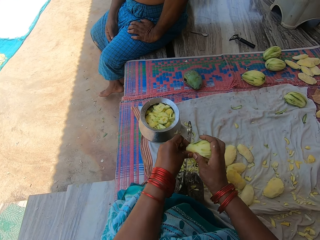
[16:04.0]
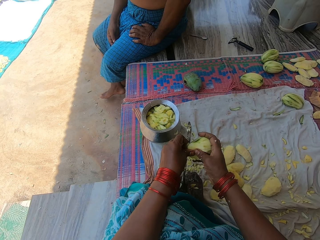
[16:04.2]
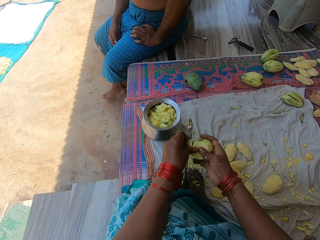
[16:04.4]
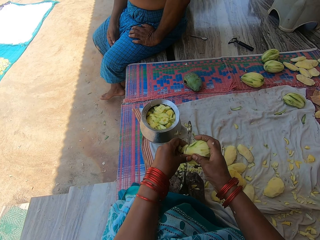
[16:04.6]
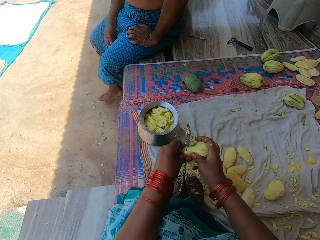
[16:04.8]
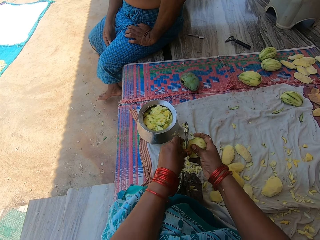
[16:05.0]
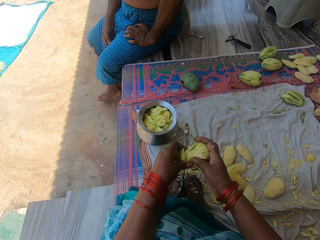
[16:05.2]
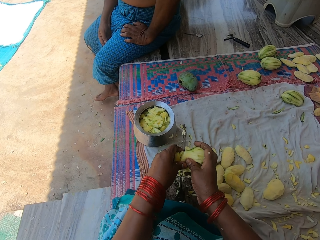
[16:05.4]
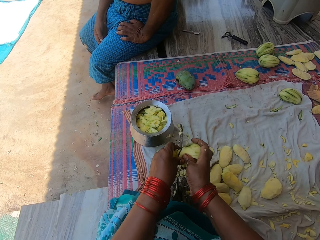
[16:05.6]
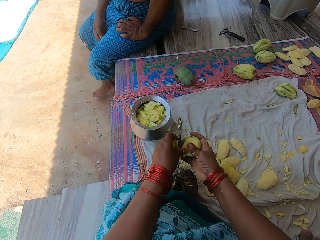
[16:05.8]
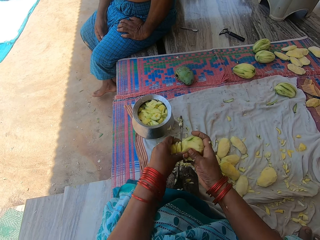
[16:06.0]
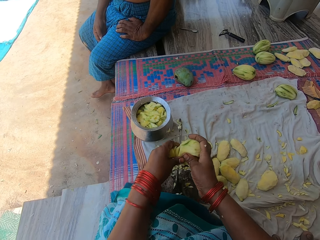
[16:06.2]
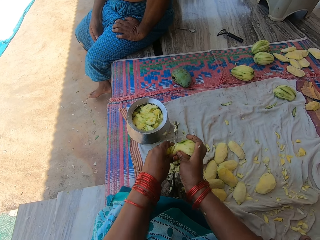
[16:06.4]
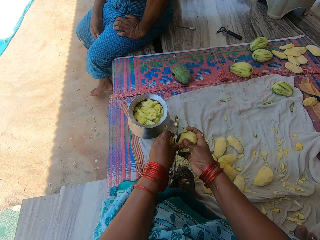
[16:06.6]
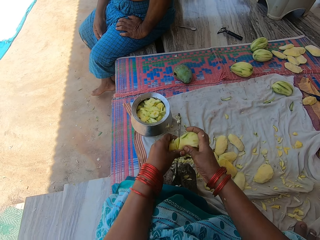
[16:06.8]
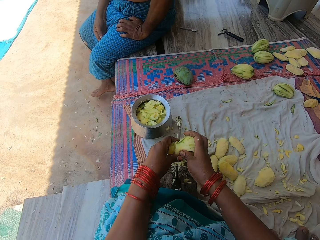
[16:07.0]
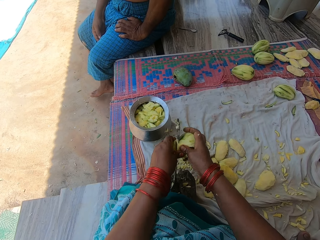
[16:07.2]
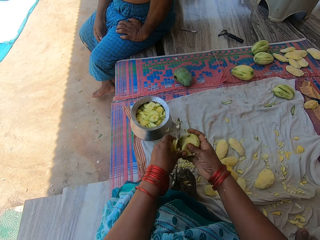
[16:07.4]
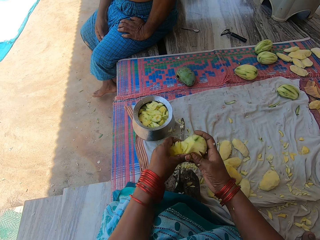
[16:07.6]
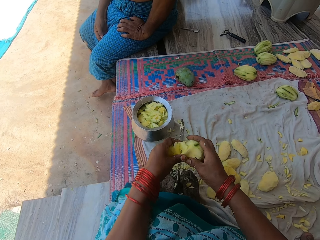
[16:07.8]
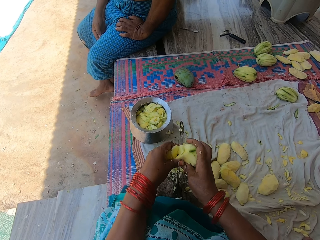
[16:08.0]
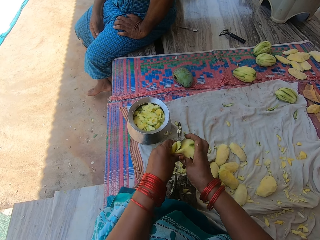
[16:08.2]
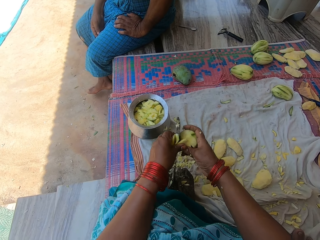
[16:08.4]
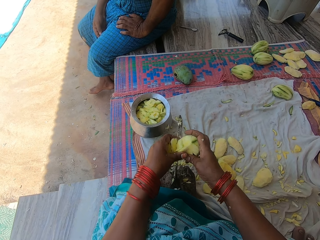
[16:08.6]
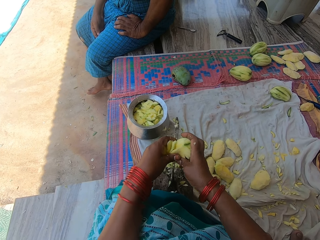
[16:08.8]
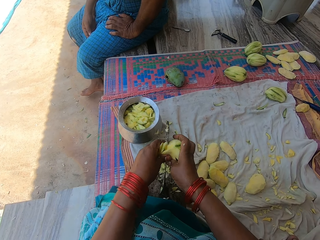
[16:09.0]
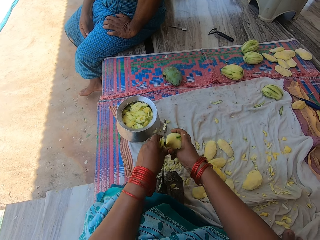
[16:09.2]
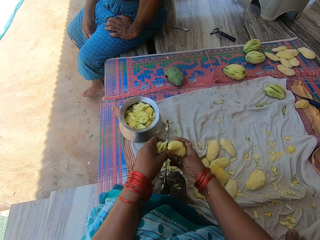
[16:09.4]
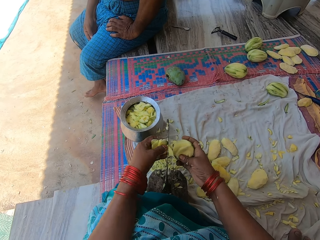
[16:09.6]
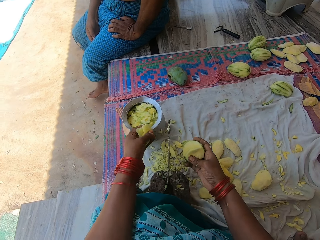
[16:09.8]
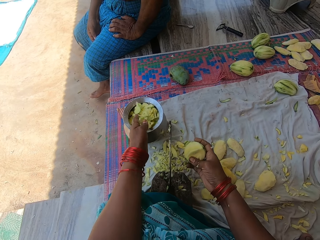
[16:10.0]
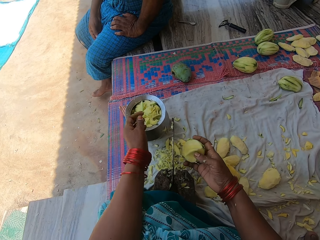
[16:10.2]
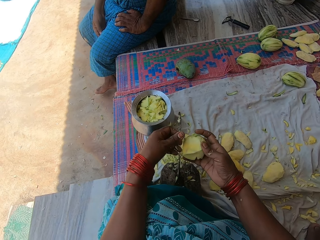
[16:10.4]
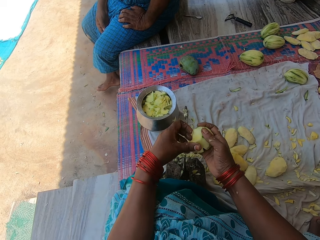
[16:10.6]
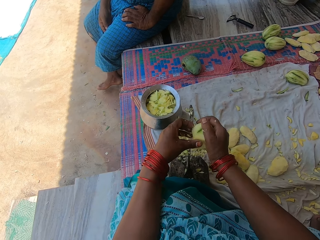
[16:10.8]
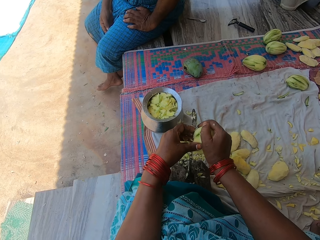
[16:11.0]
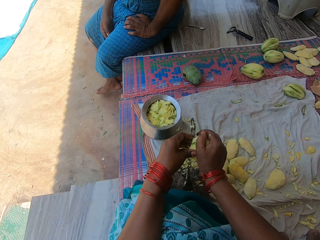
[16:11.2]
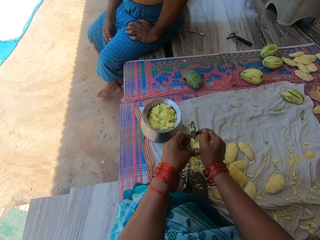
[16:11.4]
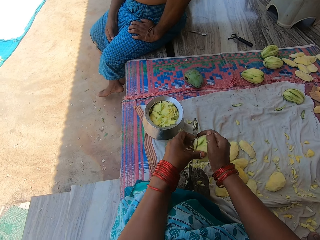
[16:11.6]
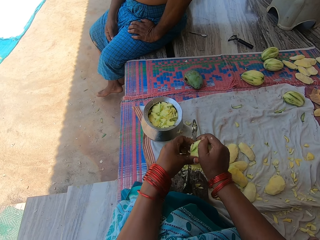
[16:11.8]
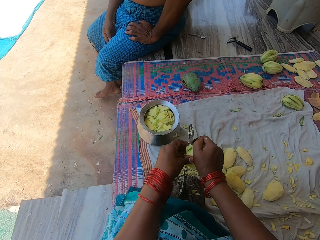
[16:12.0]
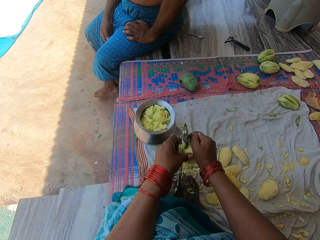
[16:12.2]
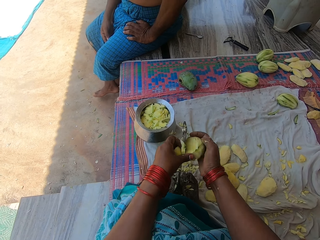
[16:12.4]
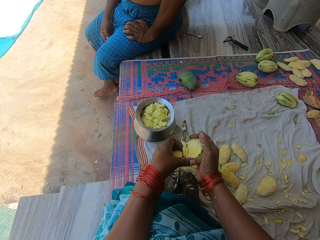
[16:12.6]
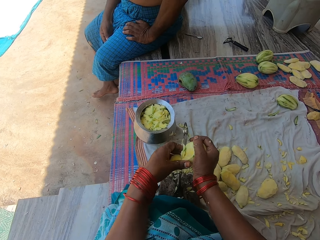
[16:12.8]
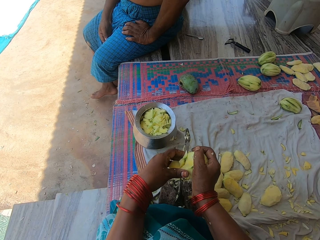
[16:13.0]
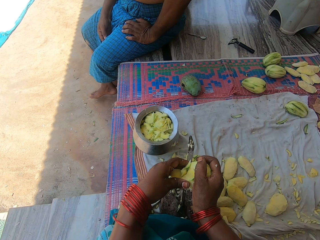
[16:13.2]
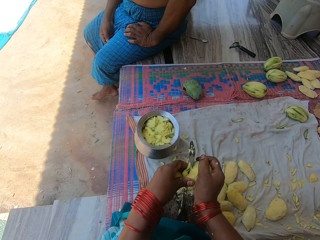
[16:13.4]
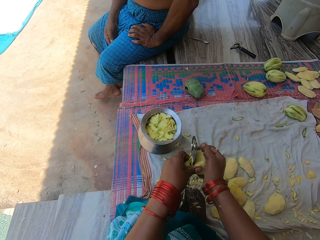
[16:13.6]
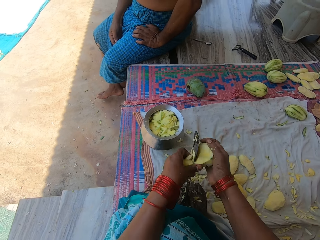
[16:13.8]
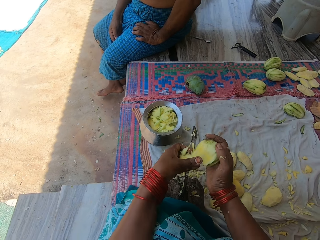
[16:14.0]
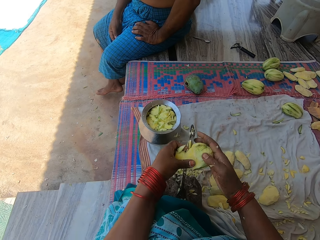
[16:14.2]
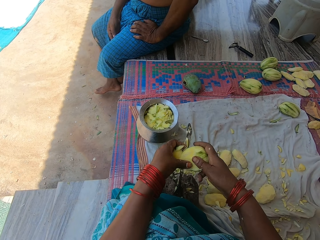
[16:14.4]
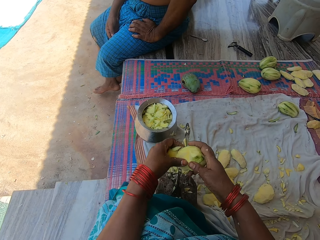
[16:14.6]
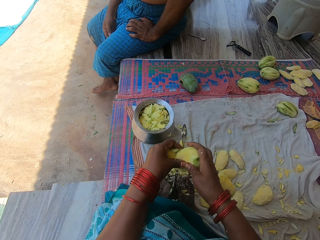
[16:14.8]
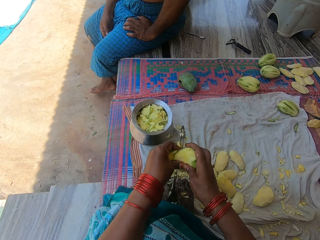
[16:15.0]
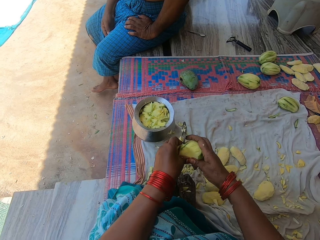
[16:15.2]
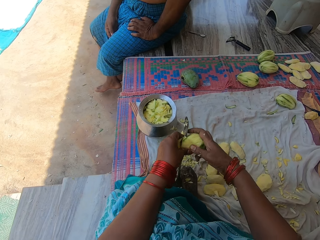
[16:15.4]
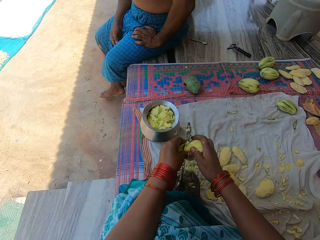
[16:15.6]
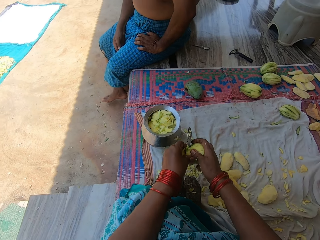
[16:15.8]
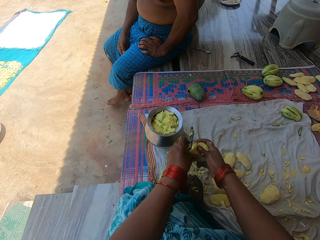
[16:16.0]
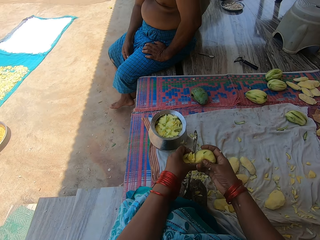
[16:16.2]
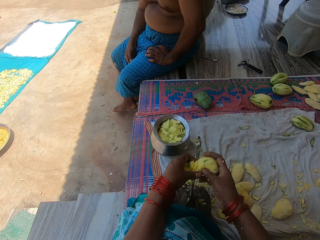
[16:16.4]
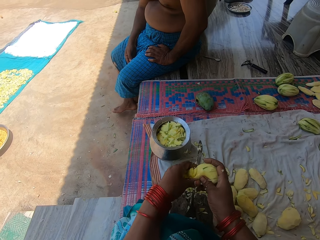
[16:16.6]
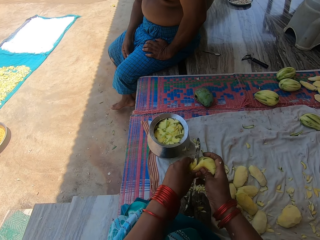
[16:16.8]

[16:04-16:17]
The camera wearer chops the mango with the knife on the knife stand. They cut the mango with the knife repeatedly. They pour the pieces of mangoes in the pot. They chop the mango with the knife on the knife stand. They cut the mango with the knife repeatedly.

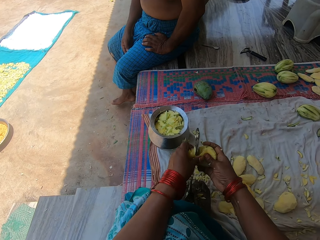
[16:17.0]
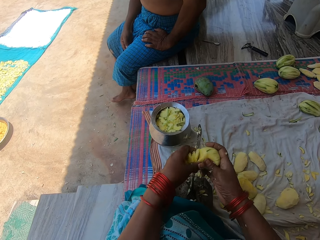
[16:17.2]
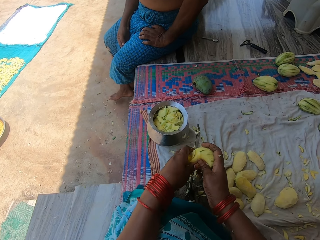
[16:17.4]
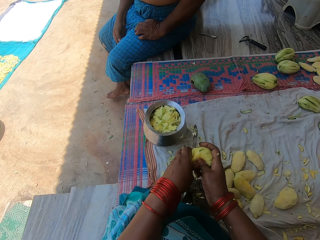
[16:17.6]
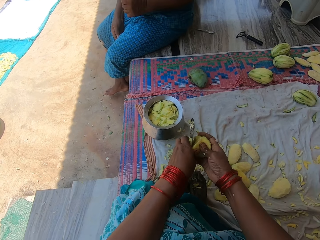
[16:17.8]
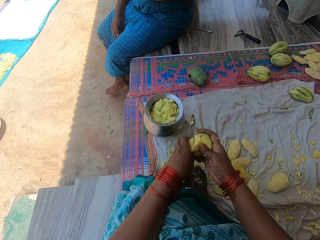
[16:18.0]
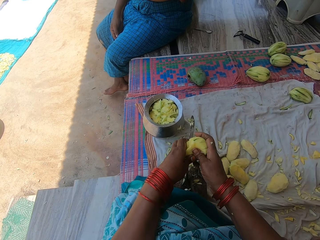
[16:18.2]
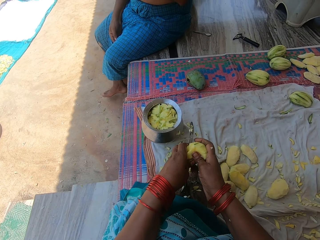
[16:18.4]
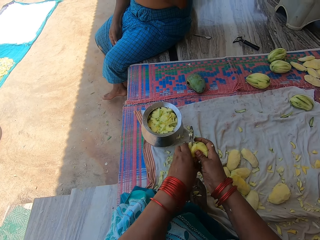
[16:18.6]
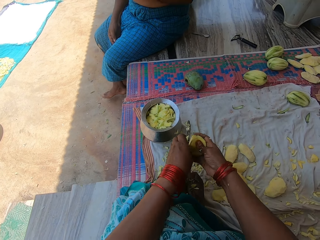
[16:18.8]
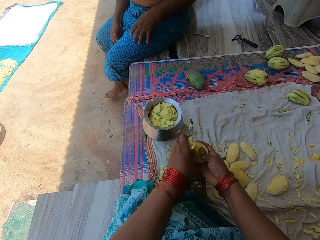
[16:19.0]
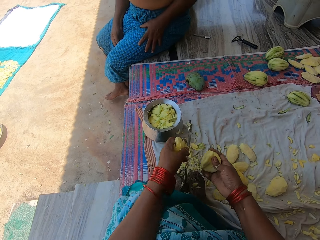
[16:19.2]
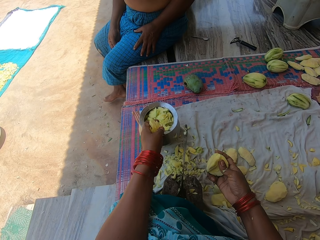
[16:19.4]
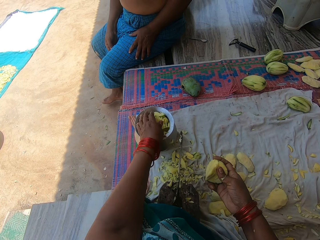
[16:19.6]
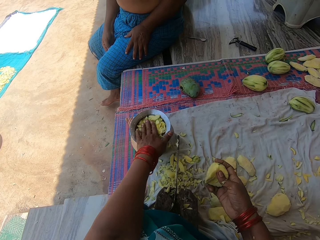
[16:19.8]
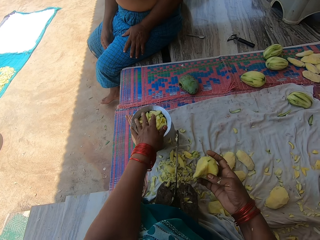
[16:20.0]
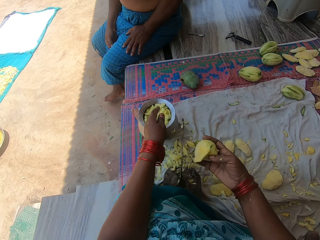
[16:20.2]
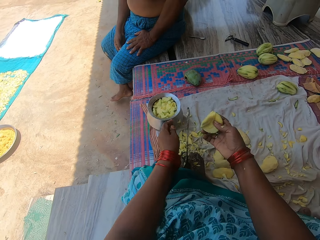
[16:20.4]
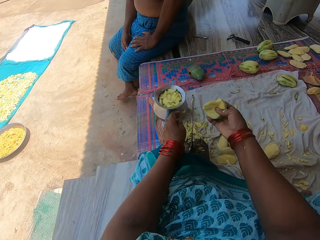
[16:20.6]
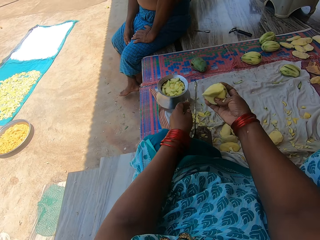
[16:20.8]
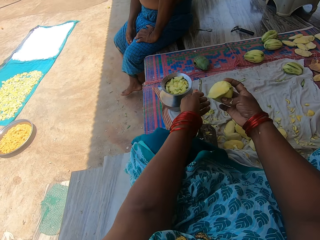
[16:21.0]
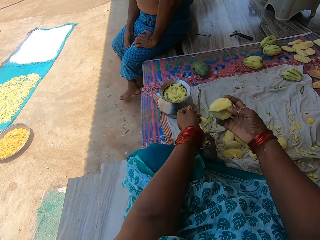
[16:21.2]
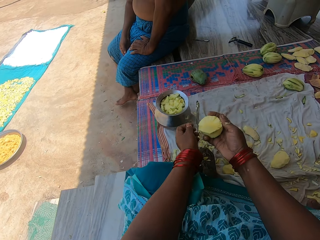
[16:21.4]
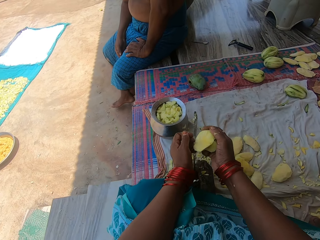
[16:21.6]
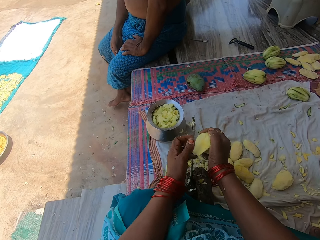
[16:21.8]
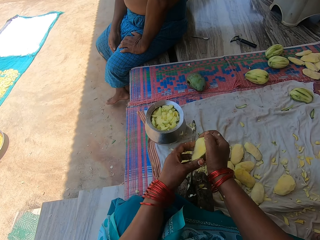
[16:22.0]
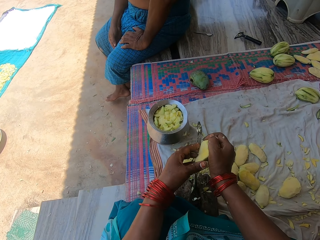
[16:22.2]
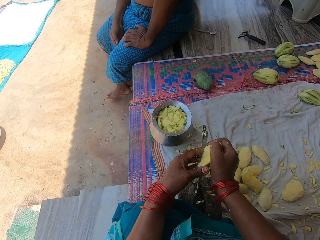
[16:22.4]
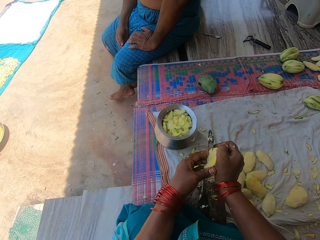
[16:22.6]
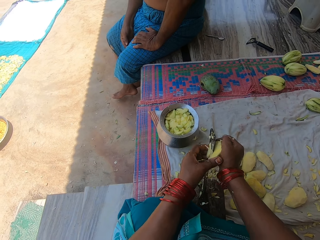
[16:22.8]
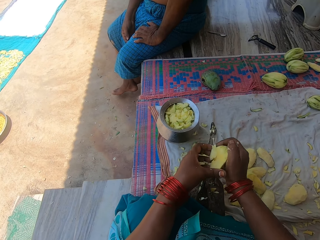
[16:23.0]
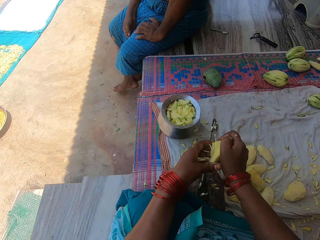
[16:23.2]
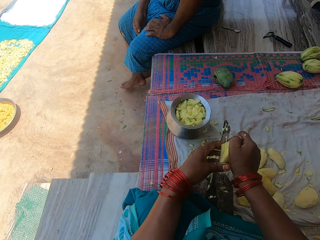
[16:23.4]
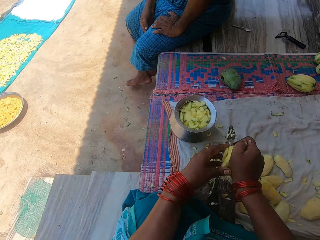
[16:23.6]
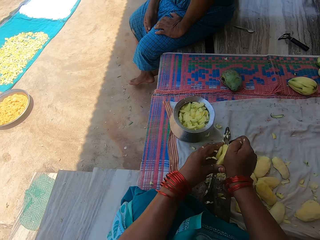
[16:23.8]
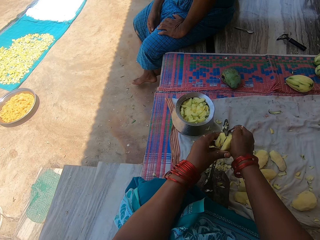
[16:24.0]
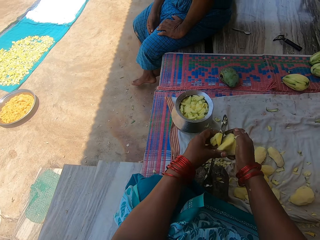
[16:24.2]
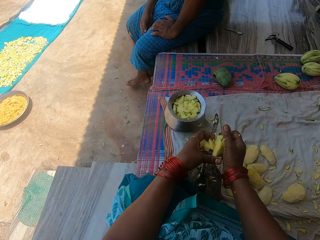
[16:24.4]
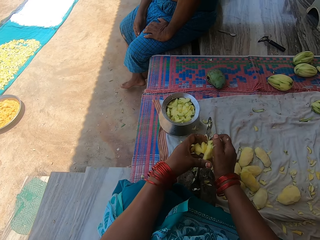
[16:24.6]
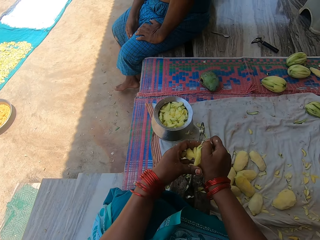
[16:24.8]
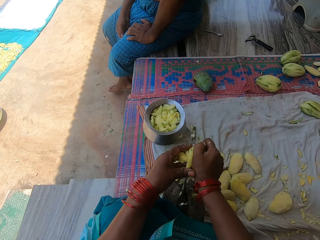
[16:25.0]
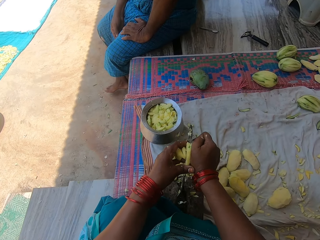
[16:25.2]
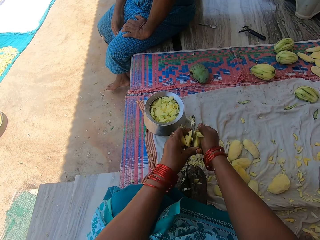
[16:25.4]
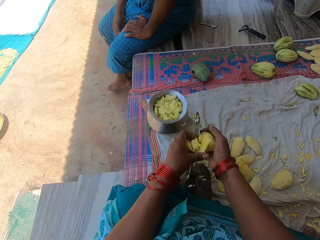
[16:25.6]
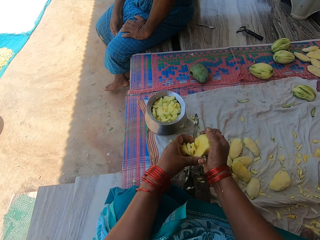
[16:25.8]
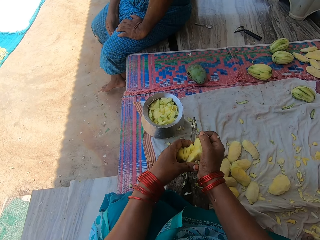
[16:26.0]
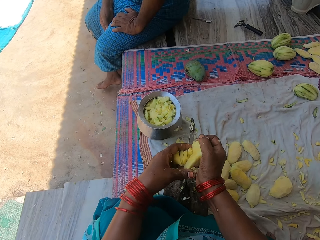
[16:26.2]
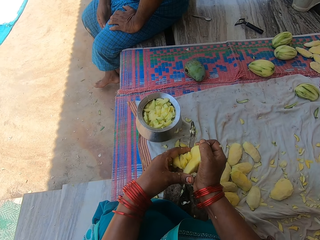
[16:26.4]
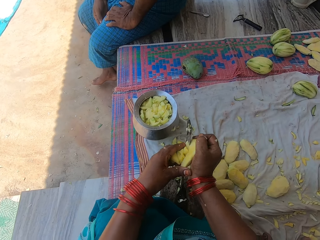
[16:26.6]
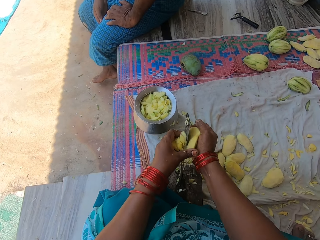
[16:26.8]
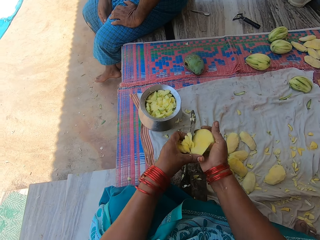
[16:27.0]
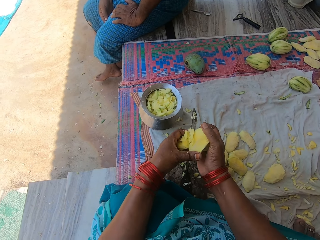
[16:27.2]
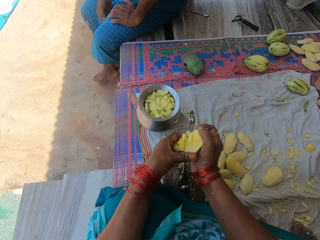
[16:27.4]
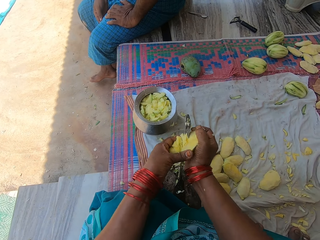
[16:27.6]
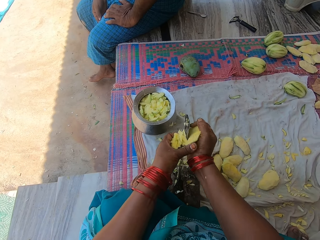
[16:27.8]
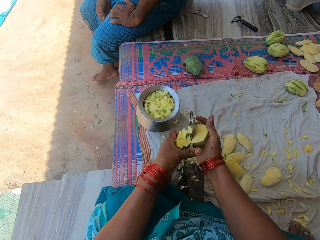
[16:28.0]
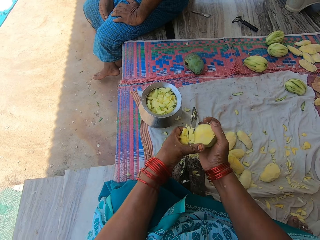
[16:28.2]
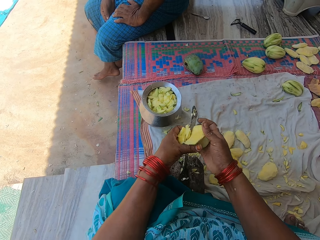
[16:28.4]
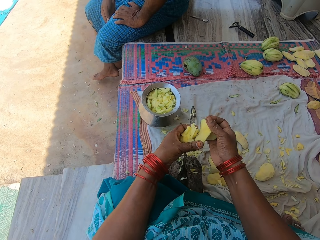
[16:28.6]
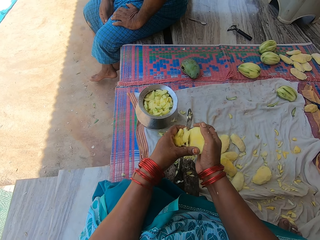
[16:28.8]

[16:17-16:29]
The camera wearer cuts a mango with a knife. They cut the mango with the knife again. They pour the pieces of mangoes in the pot. They chop the mango with the knife on the knife stand. They cut the mango with the knife repeatedly.
